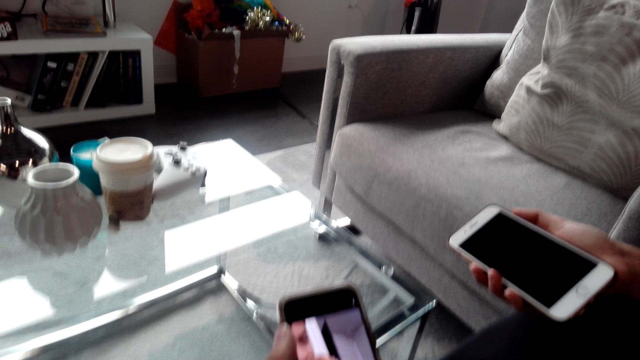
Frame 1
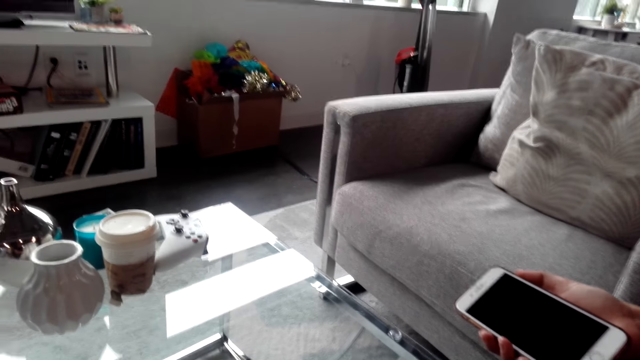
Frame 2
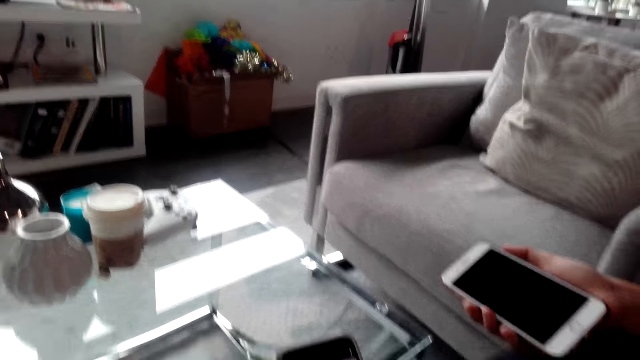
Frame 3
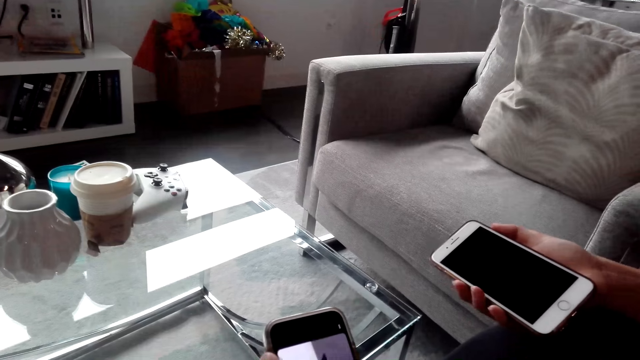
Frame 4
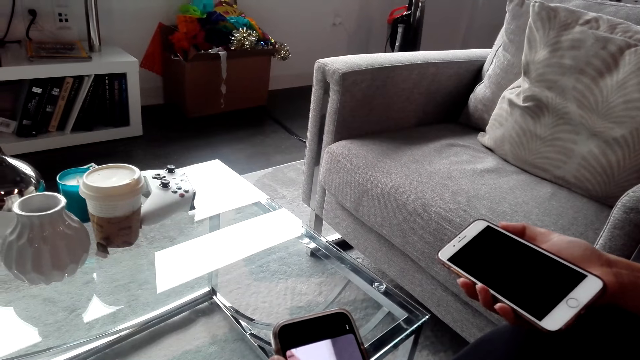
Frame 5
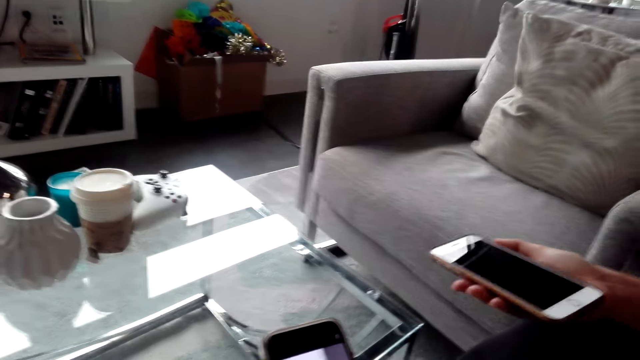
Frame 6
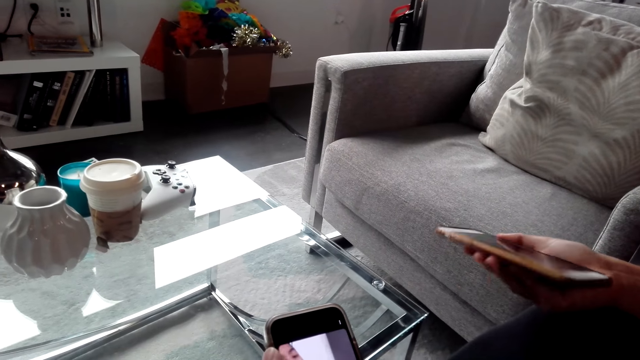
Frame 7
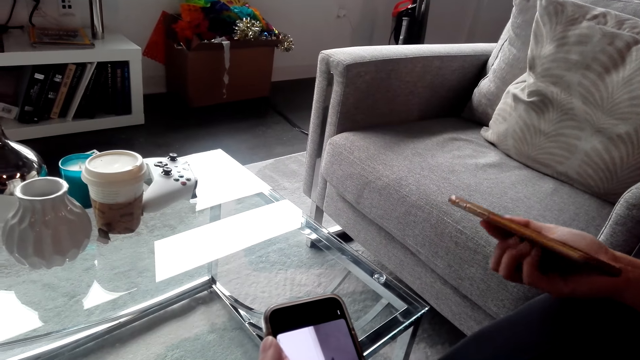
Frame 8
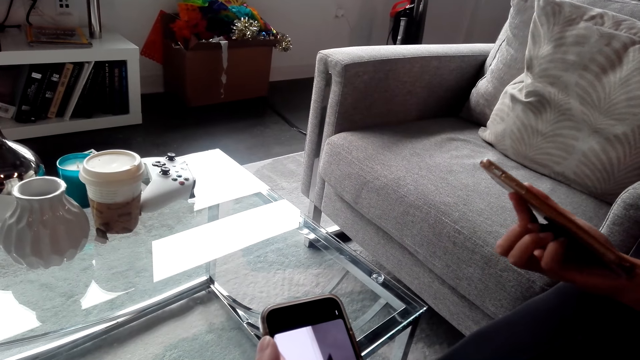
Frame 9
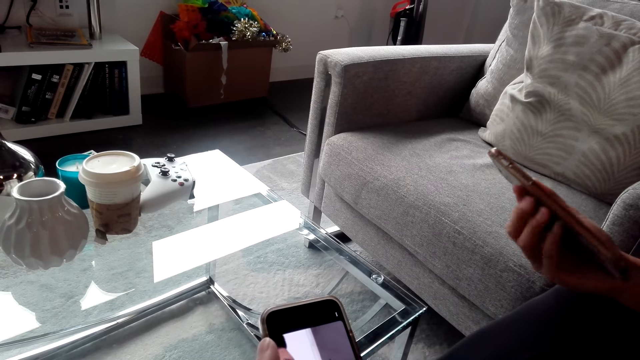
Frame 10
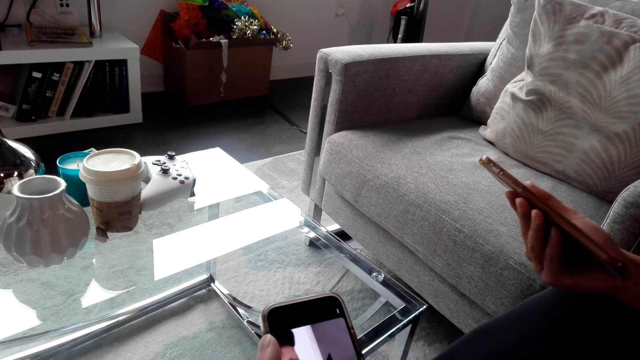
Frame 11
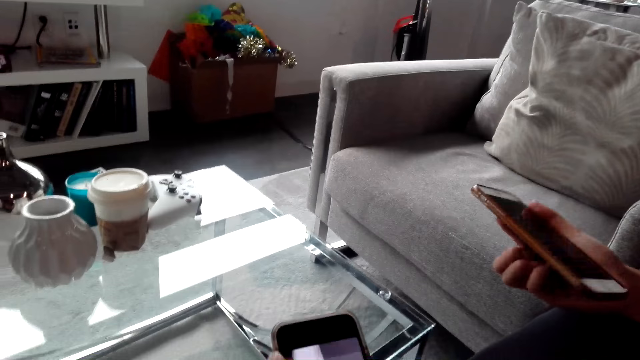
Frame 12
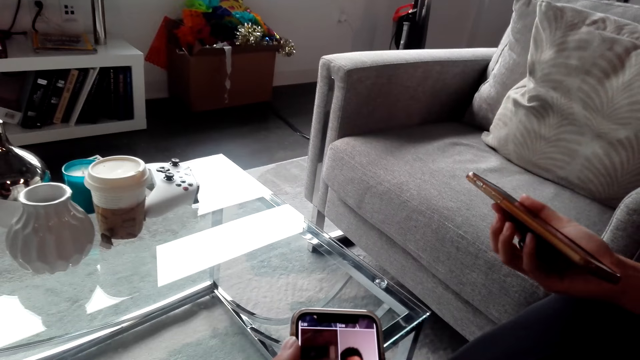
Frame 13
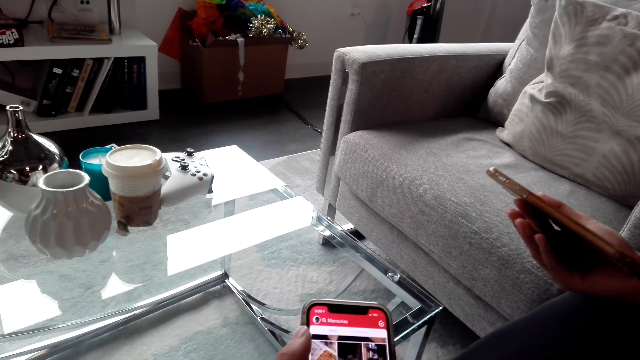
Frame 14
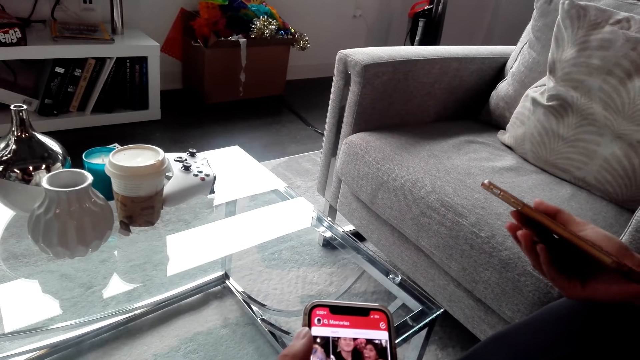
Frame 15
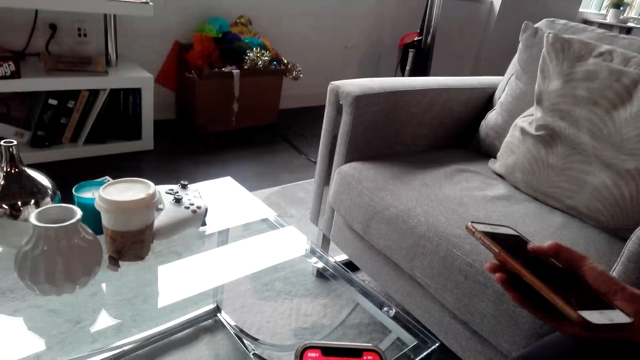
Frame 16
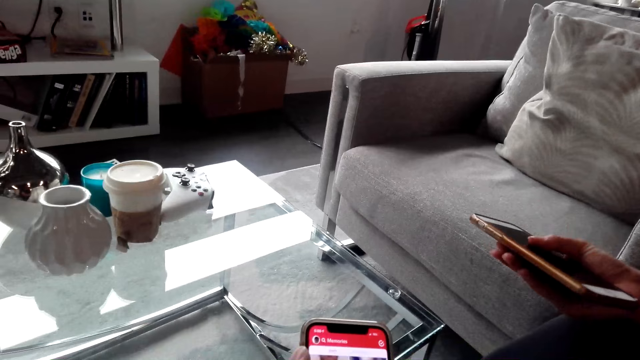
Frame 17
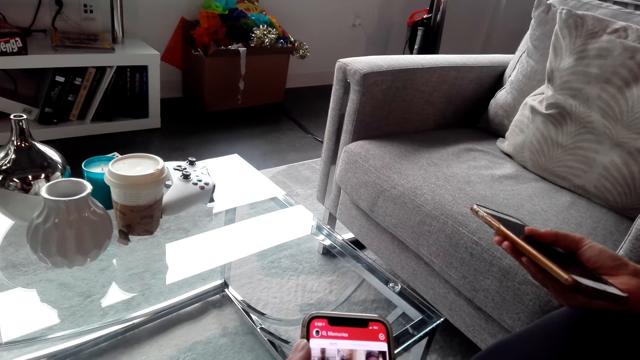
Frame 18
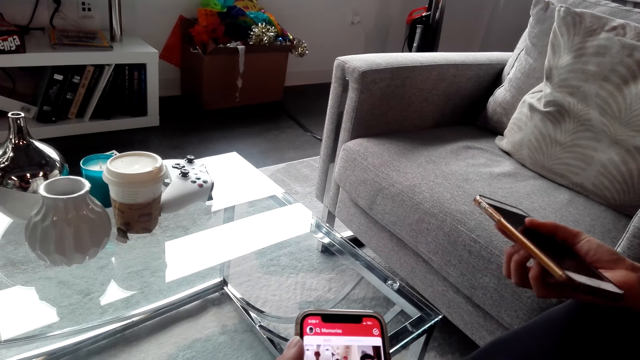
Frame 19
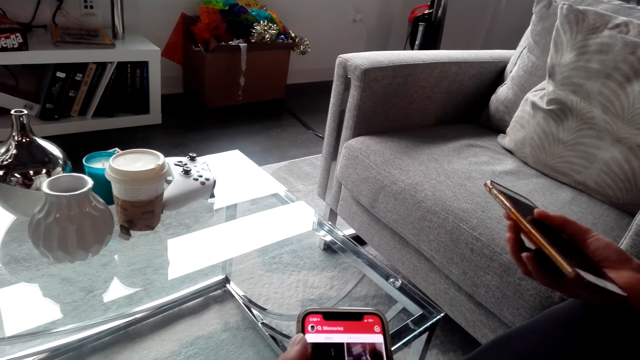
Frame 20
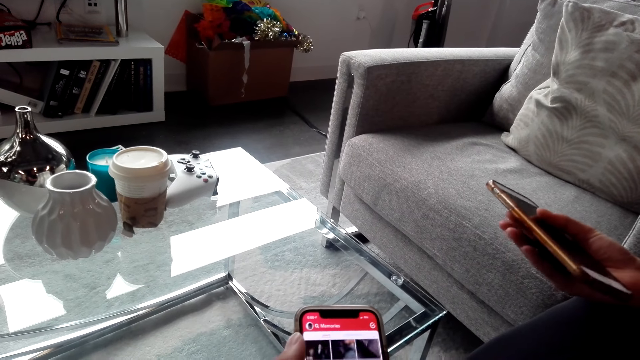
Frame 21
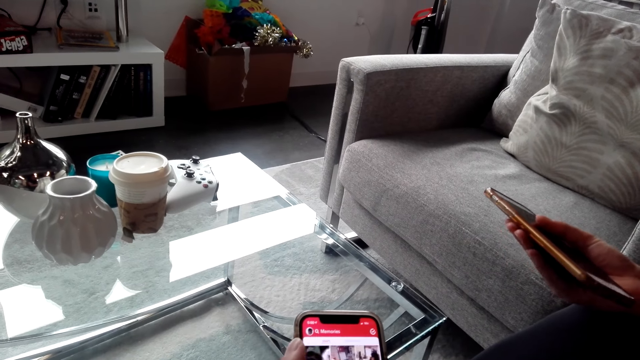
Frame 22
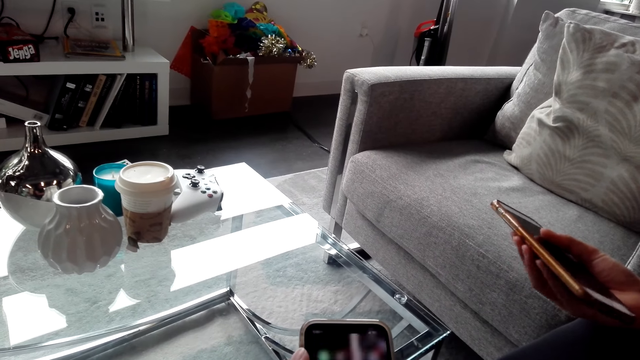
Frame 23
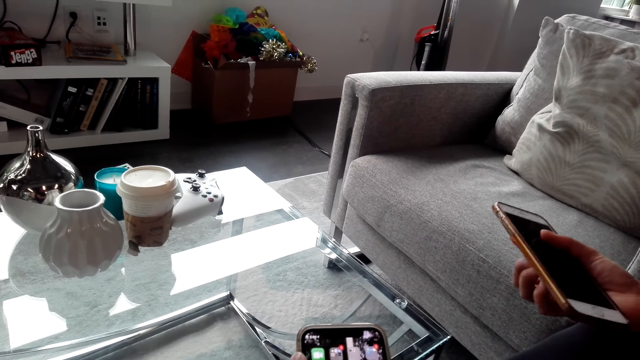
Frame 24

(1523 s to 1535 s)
A woman moves her phone. The woman converses with the camera wearer. The camera wearer operates a phone. They converse with the woman.

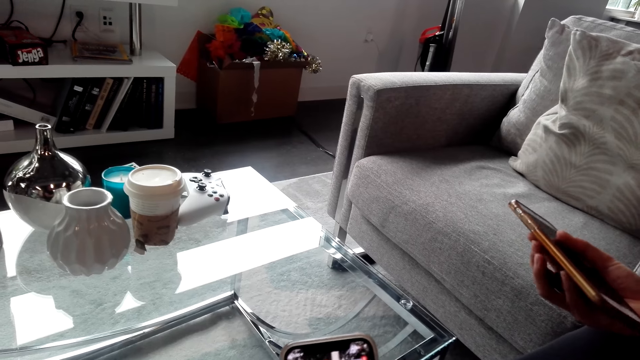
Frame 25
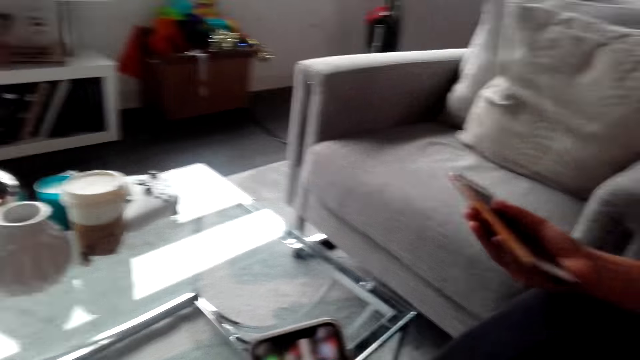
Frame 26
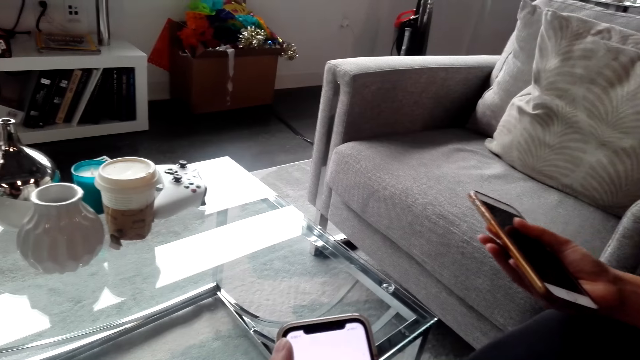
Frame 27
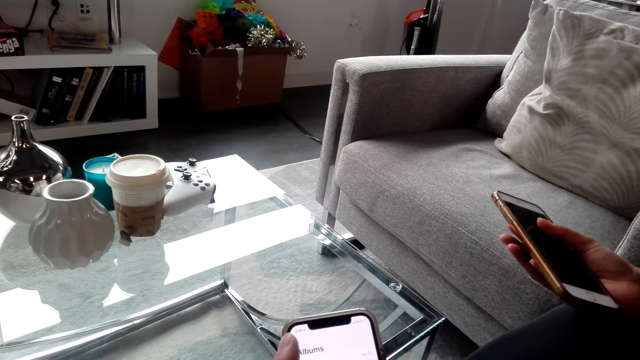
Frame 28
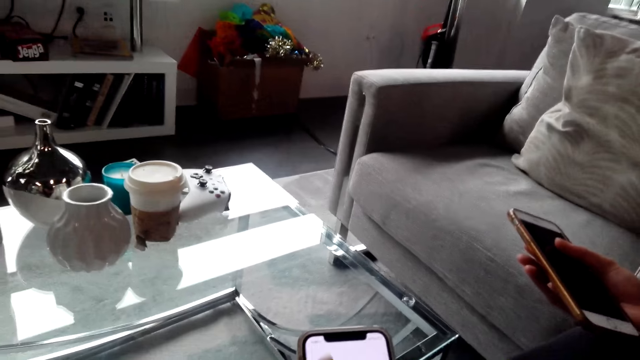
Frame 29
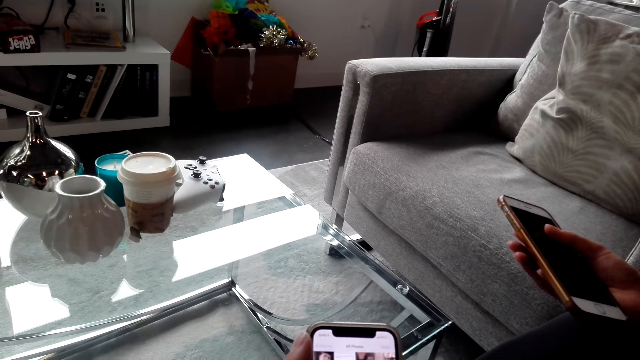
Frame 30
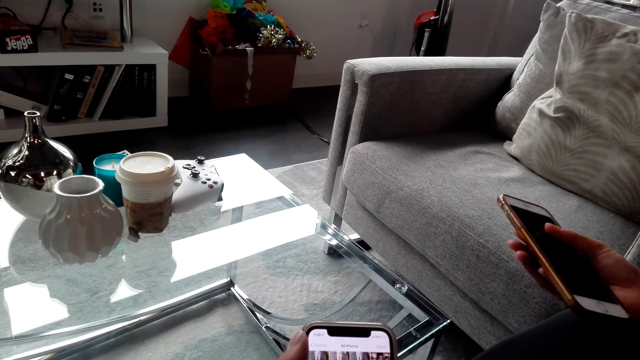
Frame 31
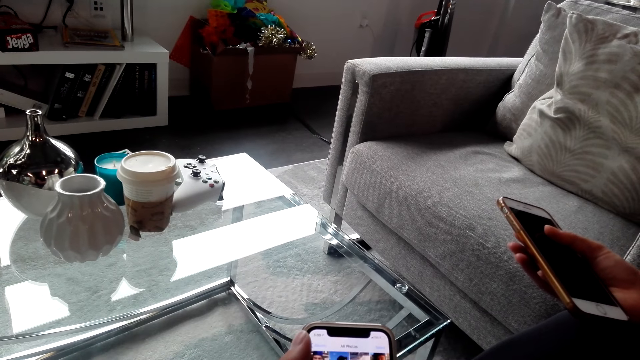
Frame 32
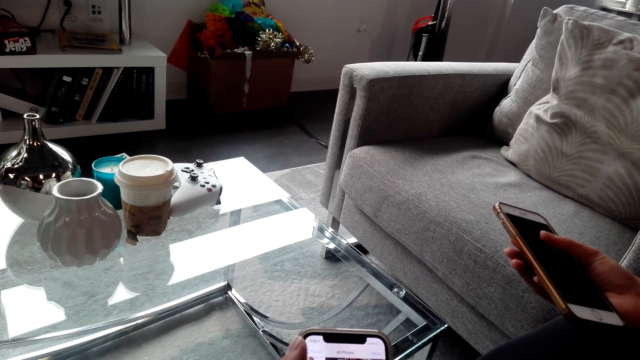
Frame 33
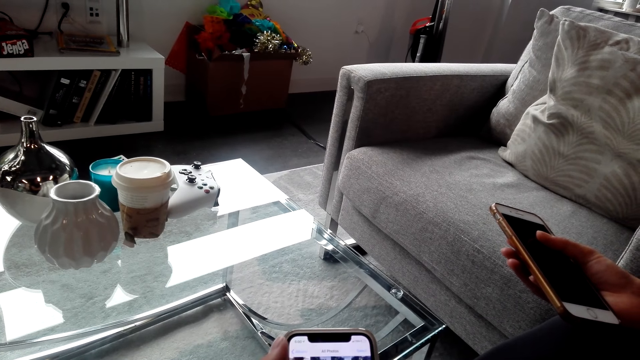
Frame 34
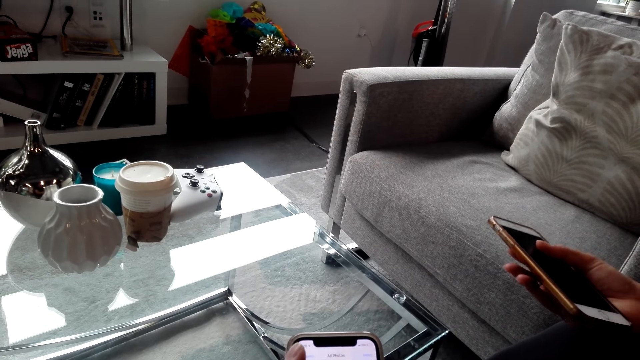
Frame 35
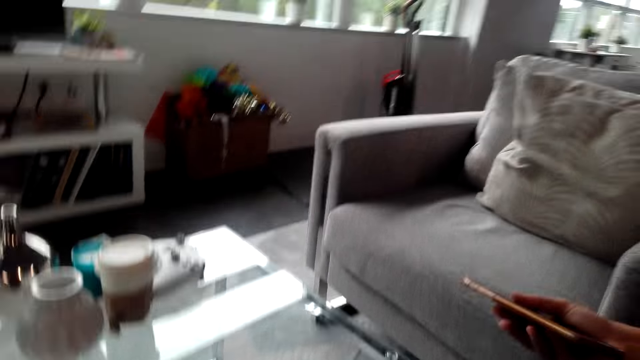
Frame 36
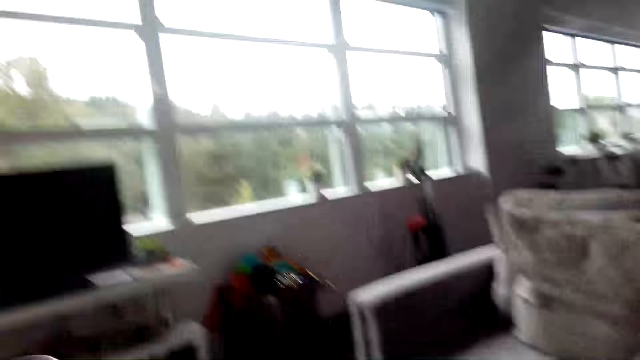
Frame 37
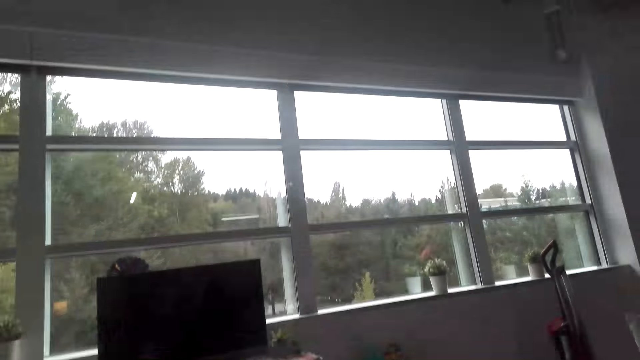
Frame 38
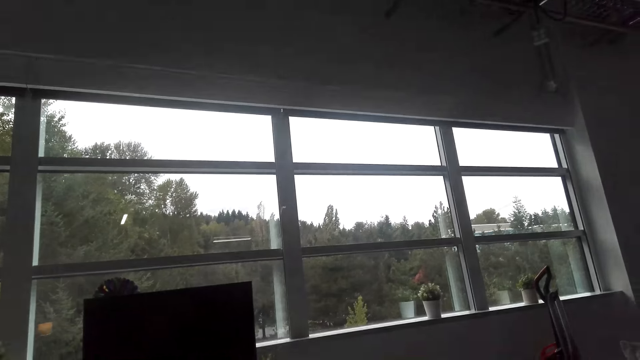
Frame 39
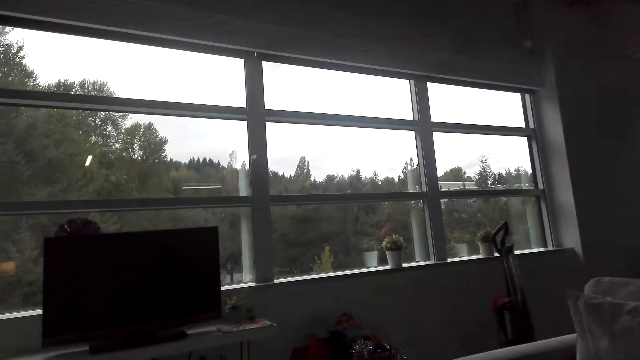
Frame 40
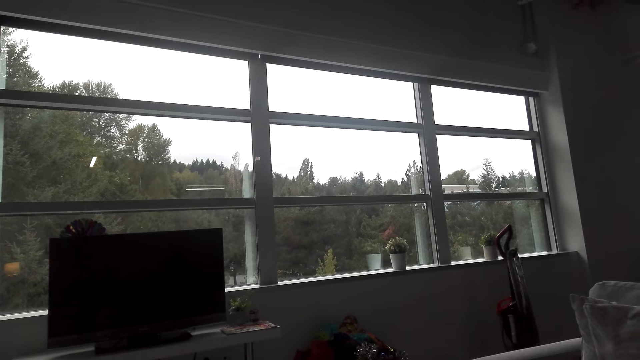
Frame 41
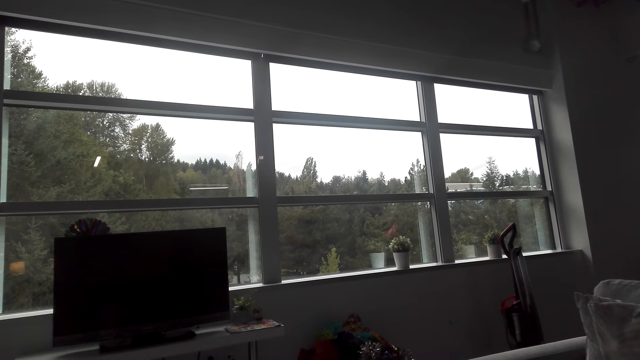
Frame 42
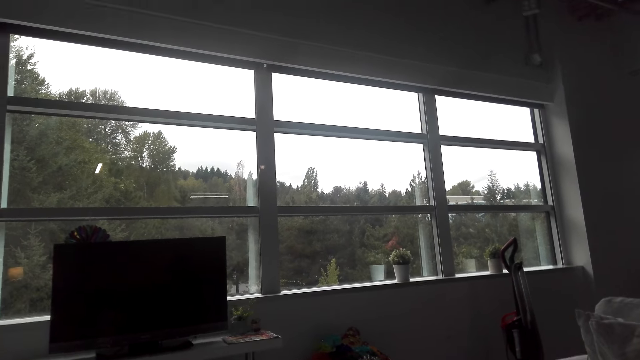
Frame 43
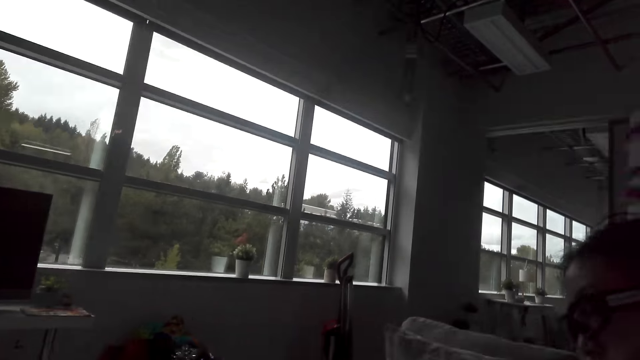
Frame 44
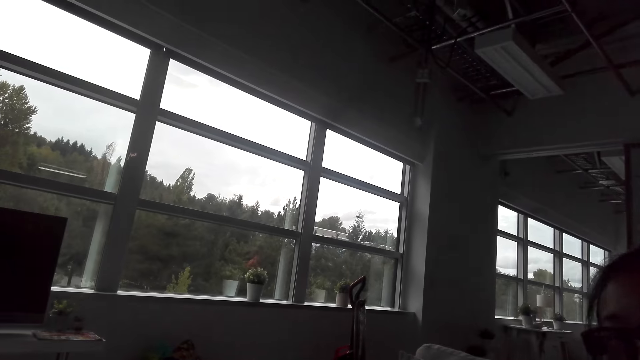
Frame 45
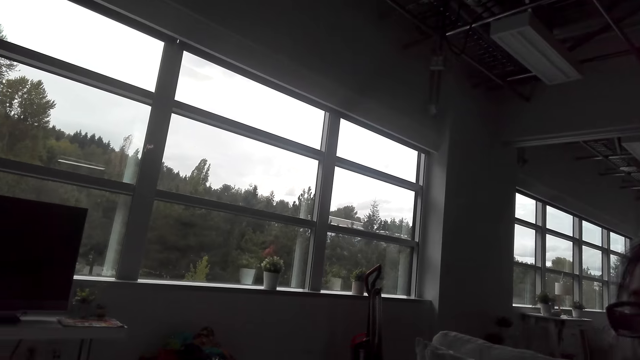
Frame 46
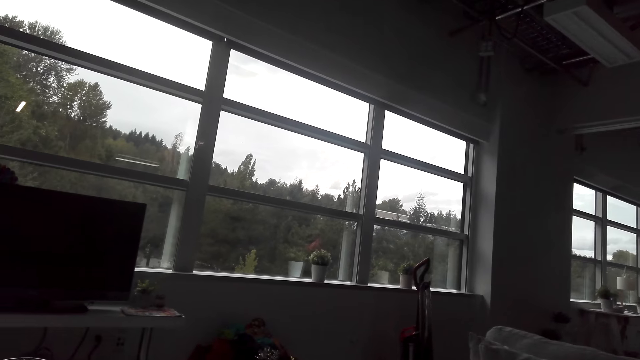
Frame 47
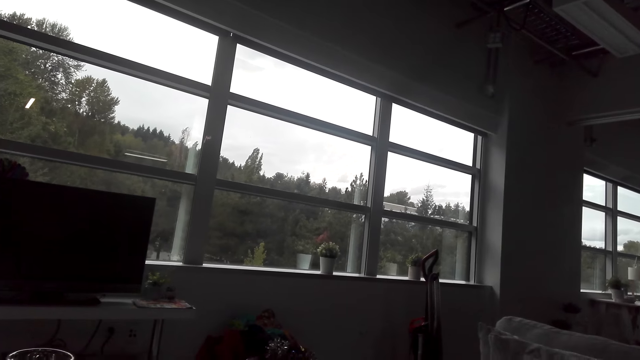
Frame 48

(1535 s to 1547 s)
The camera wearer uses his phone. A woman converses with the camera wearer. The camera wearer looks at the window. He looks around the shop. He converses with the woman.
